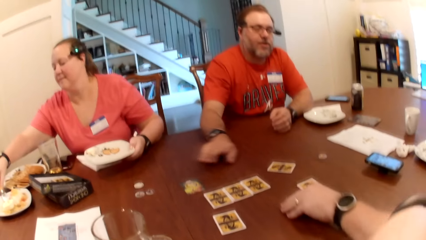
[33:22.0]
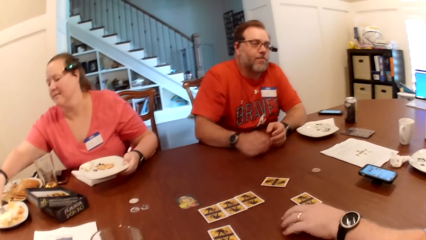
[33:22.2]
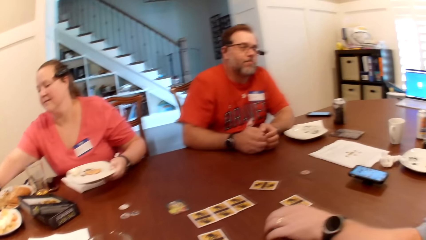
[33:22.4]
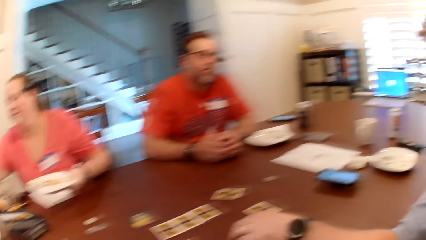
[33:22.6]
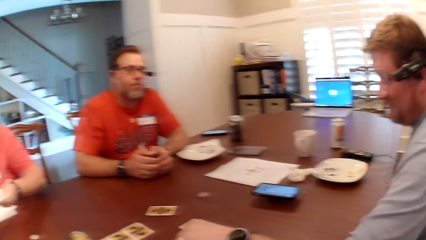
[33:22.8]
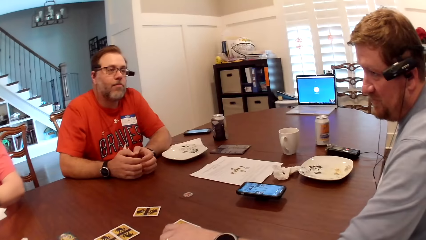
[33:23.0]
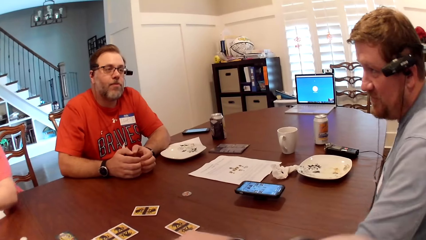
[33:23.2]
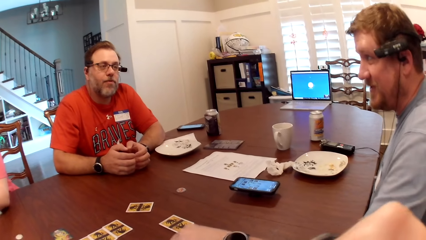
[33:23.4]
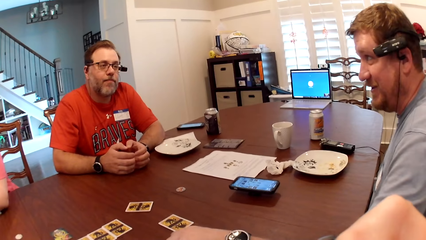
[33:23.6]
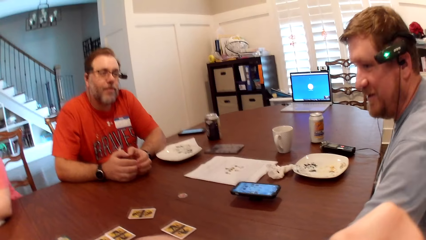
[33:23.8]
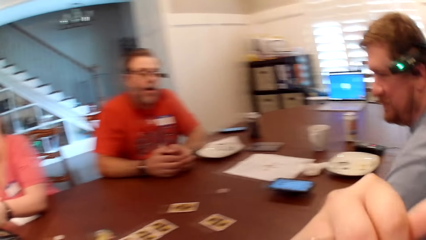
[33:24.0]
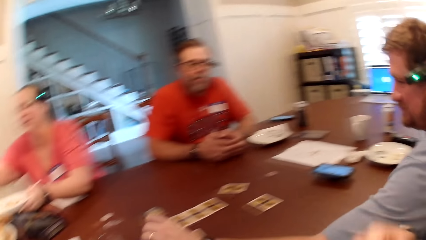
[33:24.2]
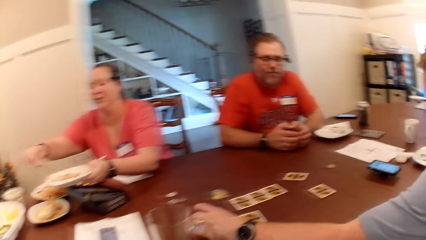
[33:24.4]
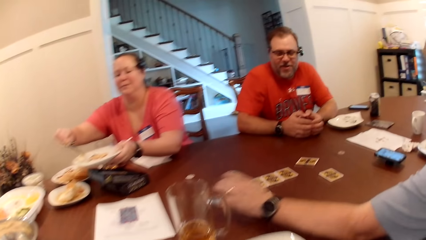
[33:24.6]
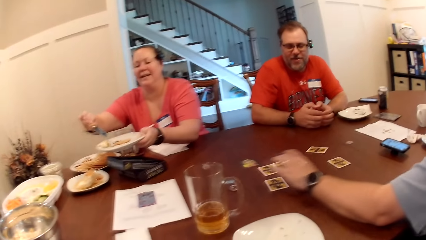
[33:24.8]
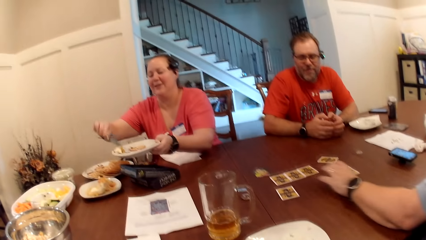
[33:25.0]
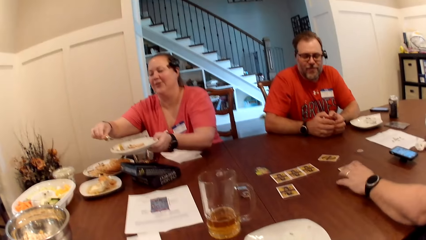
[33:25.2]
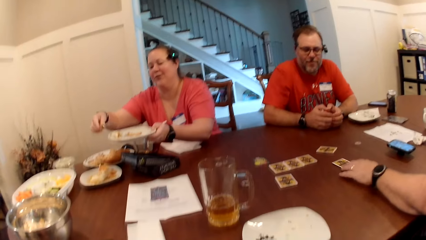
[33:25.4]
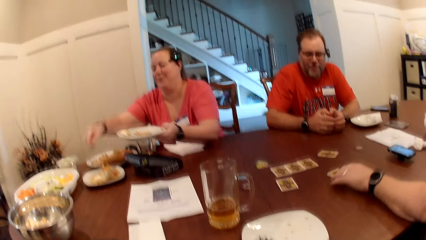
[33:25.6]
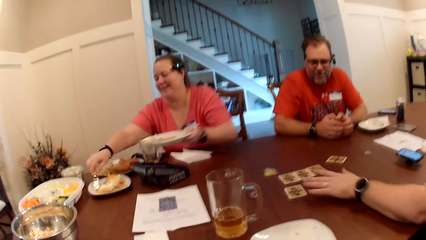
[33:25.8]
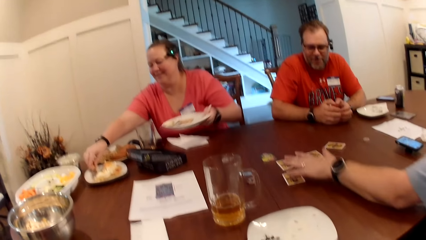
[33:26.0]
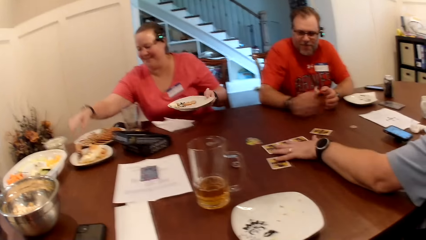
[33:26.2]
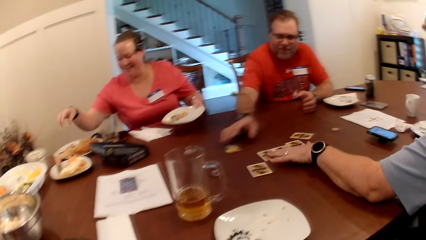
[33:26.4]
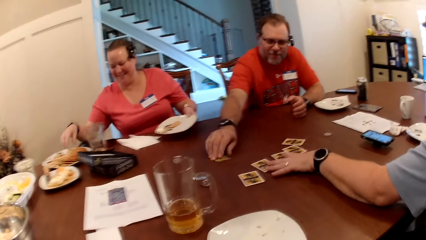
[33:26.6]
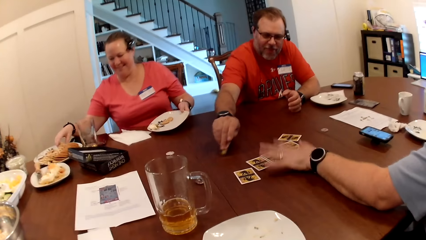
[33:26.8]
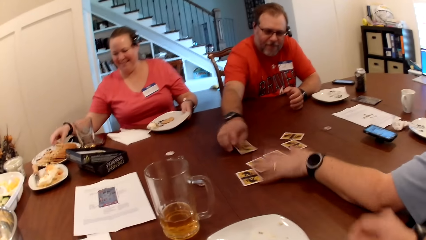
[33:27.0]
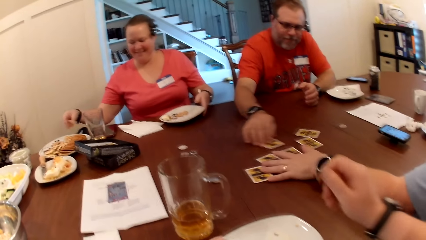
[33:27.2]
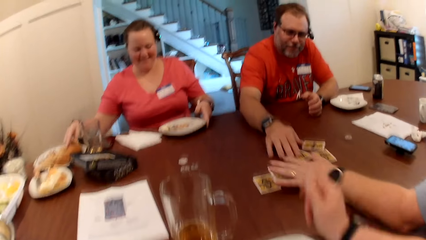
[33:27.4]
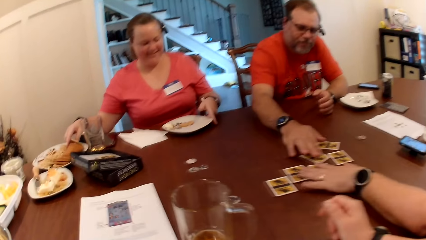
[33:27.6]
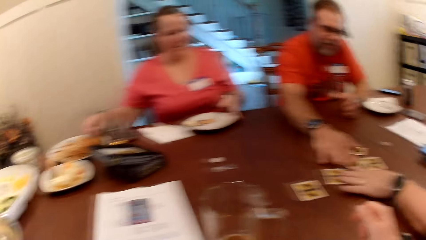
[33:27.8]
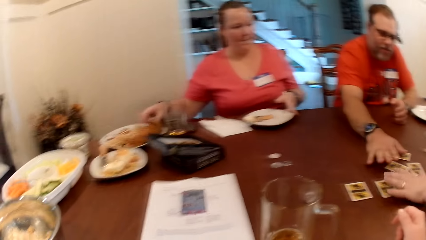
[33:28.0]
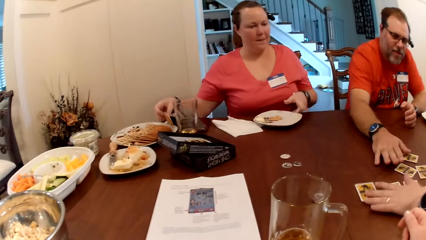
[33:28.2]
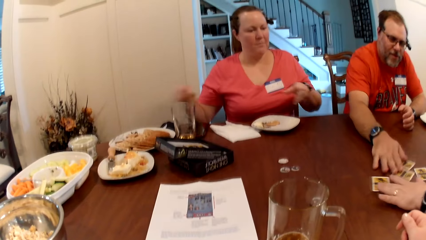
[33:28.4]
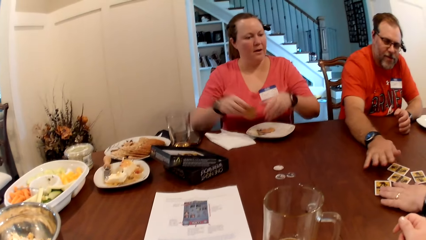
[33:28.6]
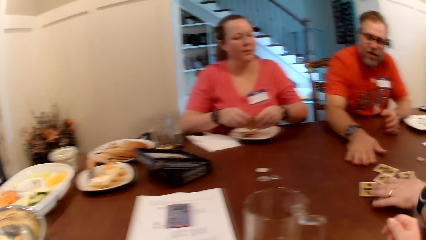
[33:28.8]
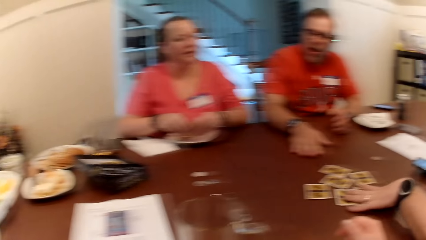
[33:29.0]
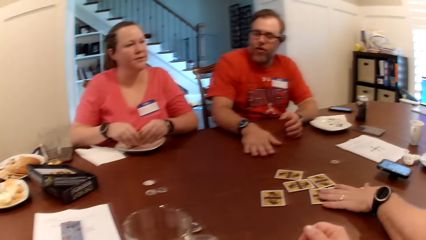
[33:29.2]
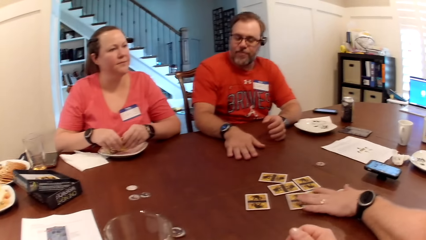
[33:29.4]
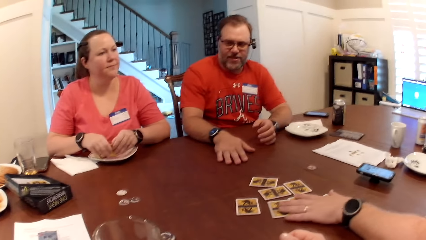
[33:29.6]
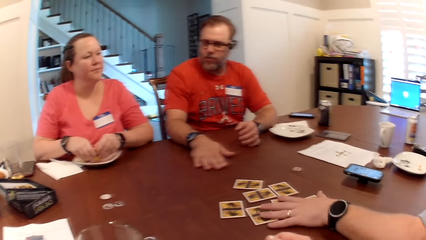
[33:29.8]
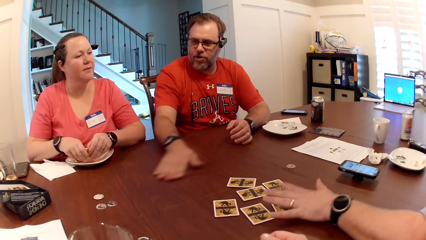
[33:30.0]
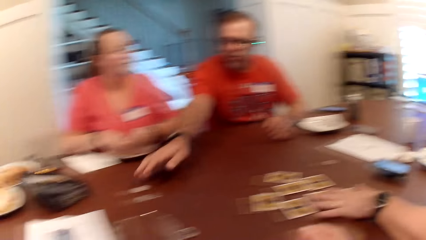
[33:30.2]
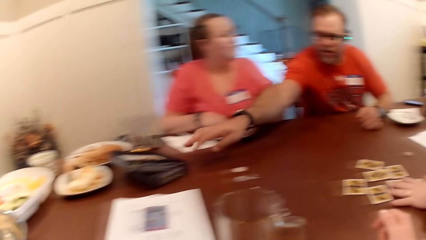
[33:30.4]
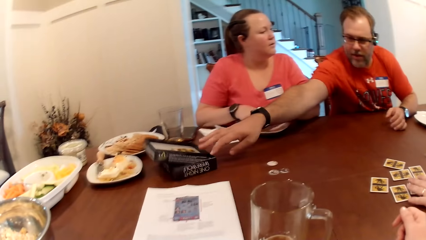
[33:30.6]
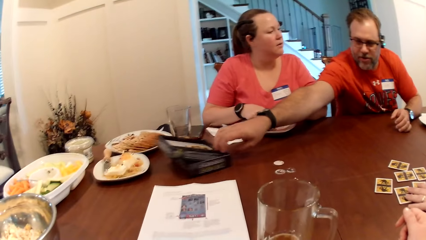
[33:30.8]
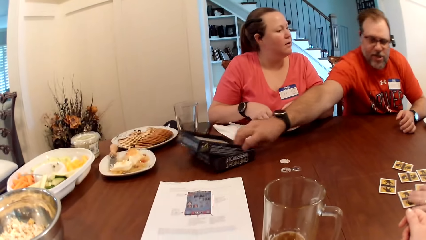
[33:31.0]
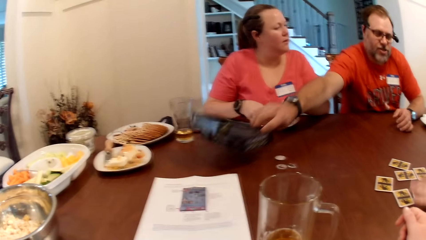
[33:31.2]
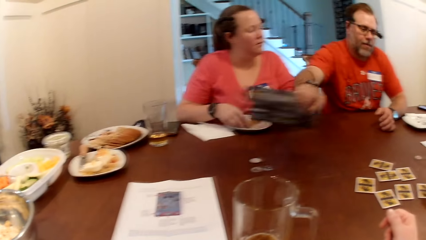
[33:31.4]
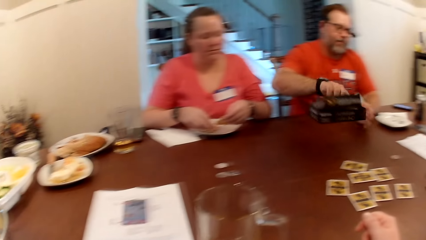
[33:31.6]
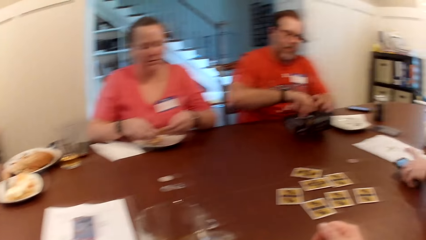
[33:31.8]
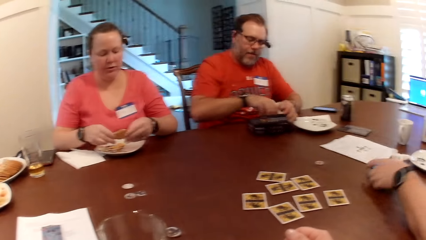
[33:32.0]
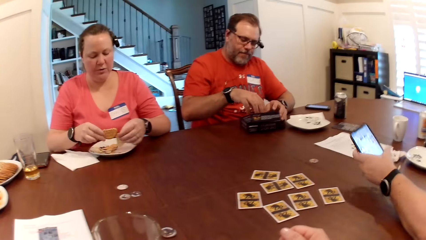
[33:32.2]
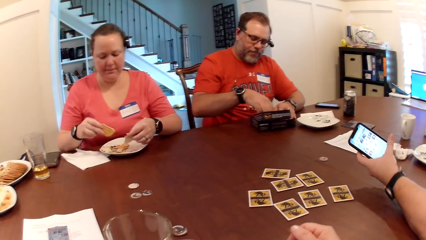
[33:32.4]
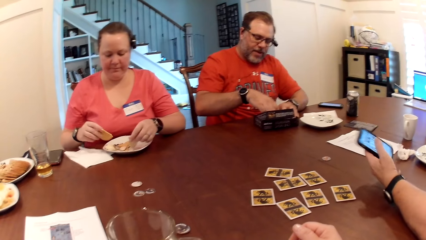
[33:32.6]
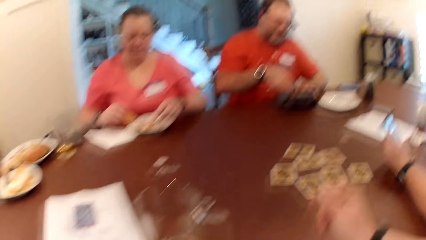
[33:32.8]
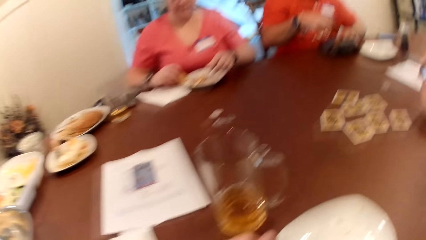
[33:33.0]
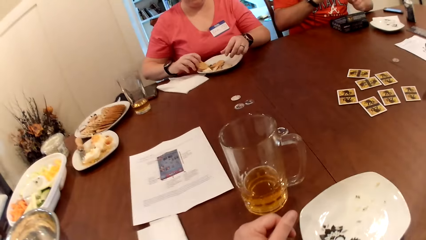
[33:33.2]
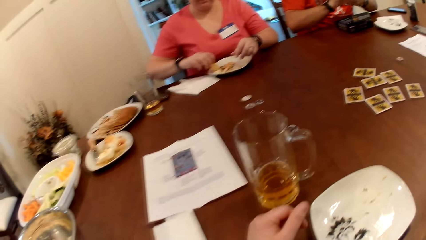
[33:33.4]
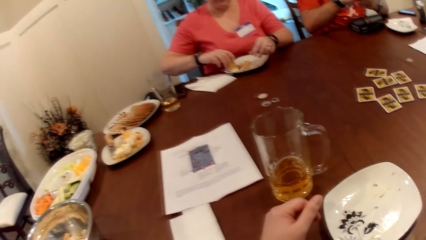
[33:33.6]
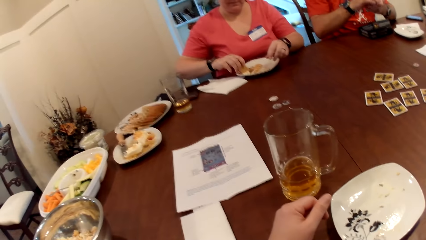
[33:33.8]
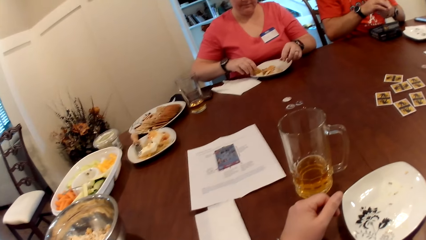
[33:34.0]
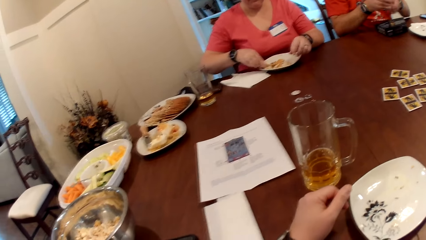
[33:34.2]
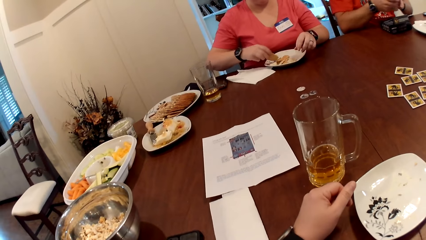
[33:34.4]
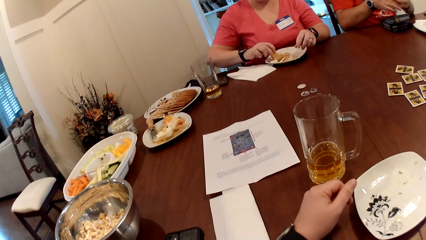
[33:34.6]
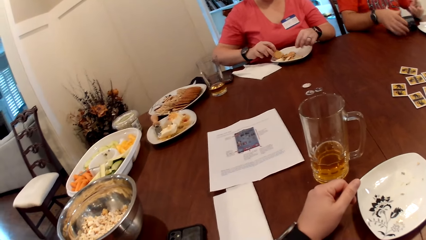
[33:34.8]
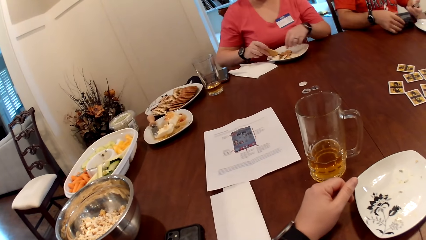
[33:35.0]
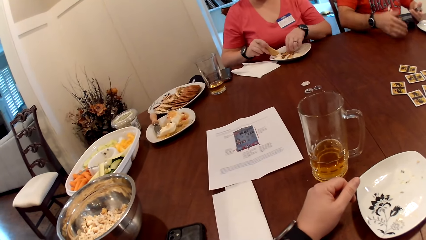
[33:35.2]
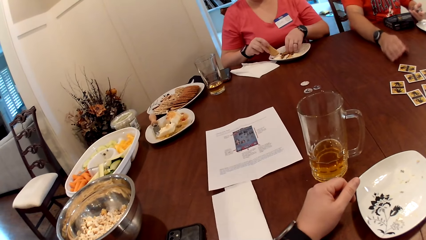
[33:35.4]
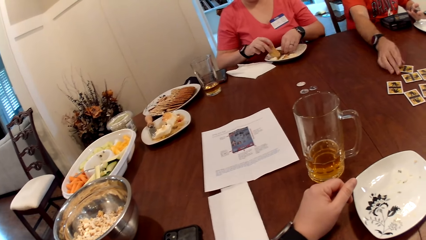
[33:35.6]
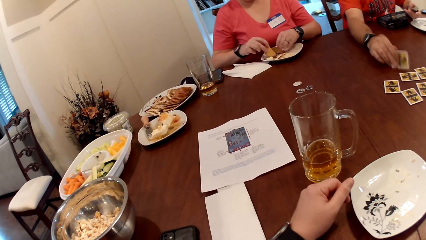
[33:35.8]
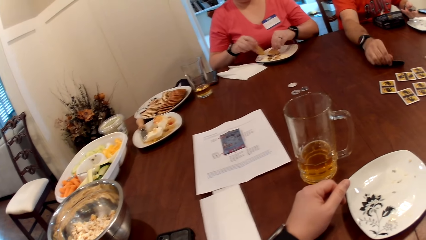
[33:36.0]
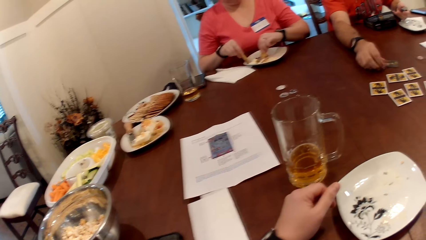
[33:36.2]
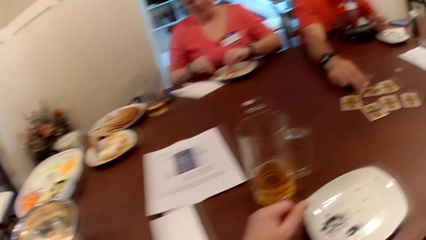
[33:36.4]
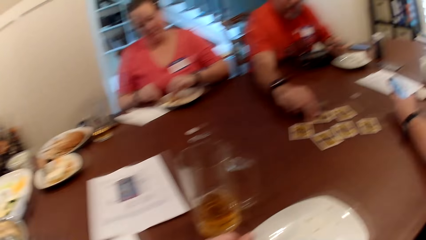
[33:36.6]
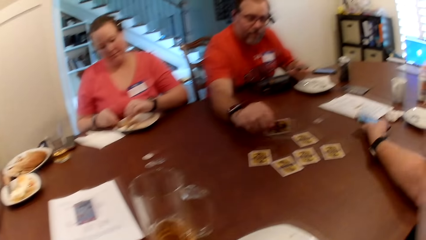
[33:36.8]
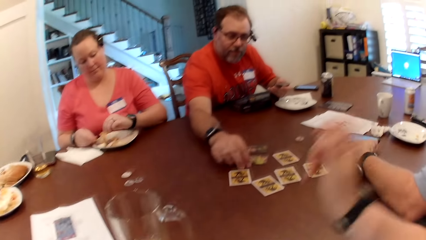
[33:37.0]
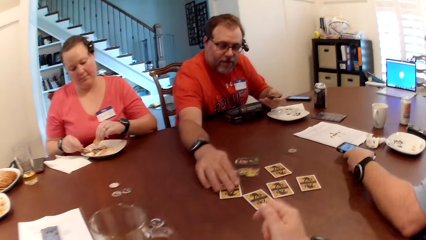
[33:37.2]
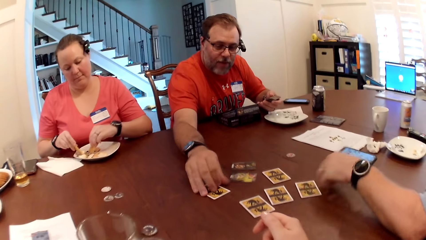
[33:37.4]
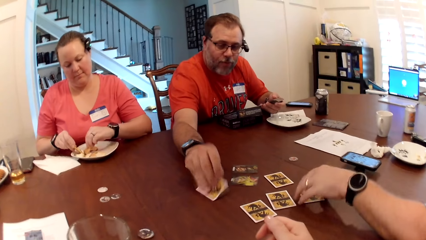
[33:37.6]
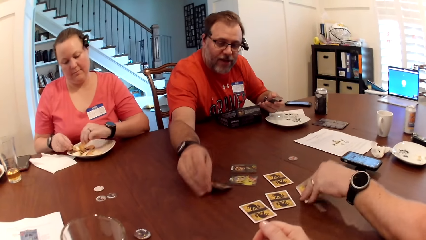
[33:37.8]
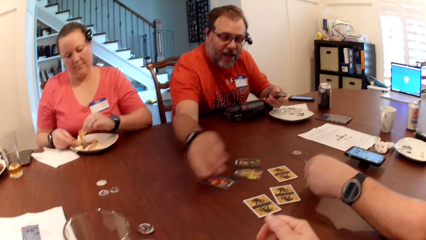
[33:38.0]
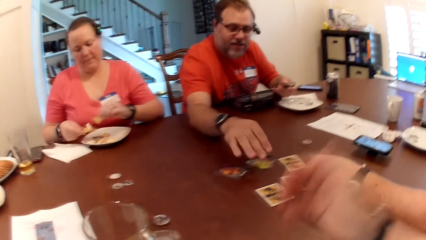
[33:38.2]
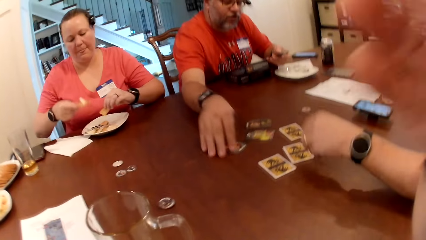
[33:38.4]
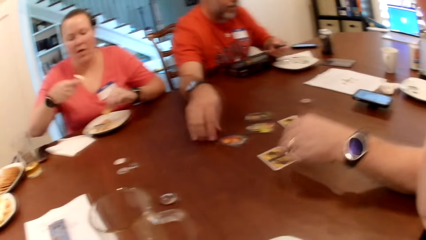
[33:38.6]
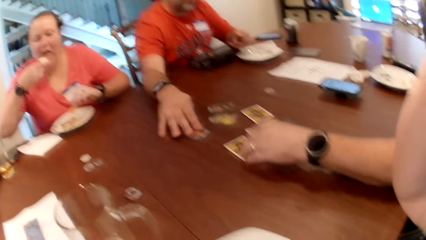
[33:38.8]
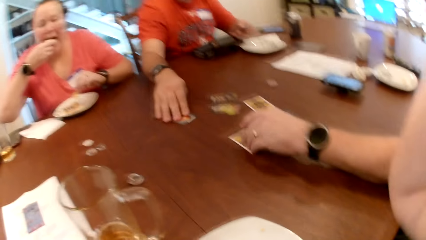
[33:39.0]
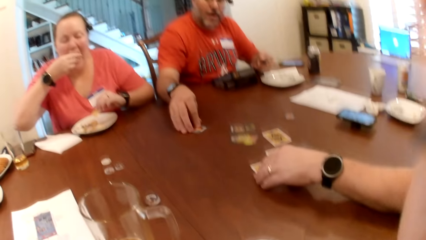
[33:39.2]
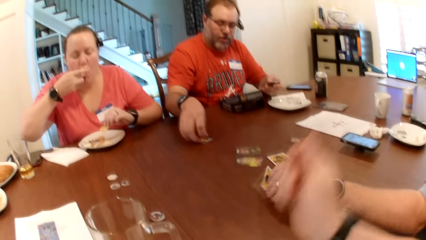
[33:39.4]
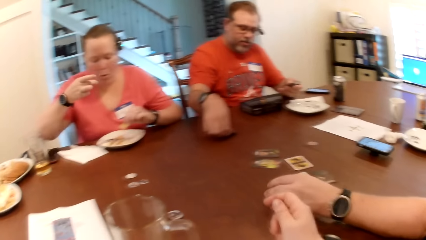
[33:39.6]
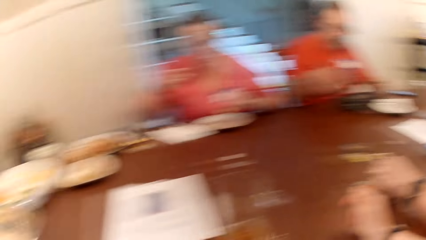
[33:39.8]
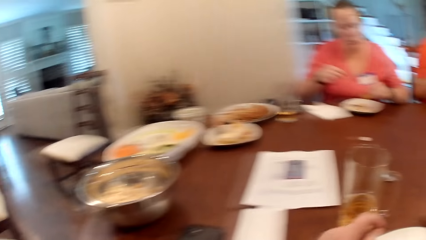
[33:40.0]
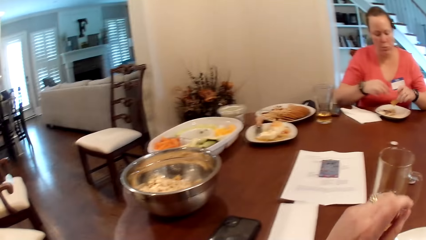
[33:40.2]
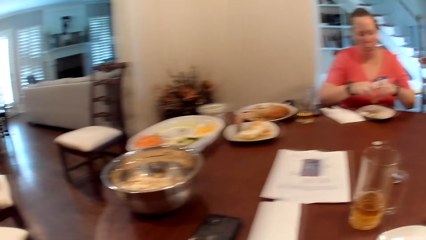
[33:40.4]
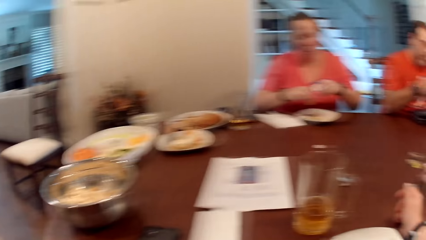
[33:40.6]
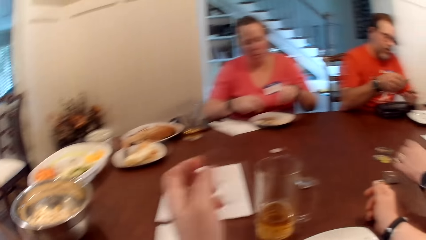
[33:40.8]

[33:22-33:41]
A man touches the card. Another man drags a card. A woman puts cream in the plate with the knife in her right hand. The other man puts the cards together. He adjusts the cards on the table with his left hand. The woman drops the knife on the plate with her right hand and puts food to another plate. The first man turns over the cards on the table with his right hand. The woman takes a biscuit from the plate with her right hand and breaks the biscuit into the plate with both hands. The first man moves a box on the table with his right hand. He takes the box. The other man holds a phone on the table with his left hand. The first man takes cards from the box with his right hand. He turns over the cards on the table with his right hand. The other man turns the card. He takes cards from the box with his right hand. The woman eats.
